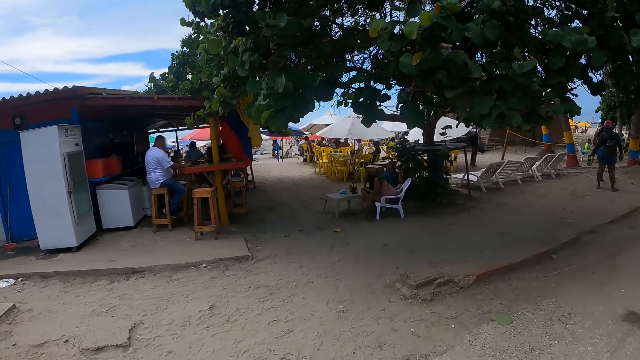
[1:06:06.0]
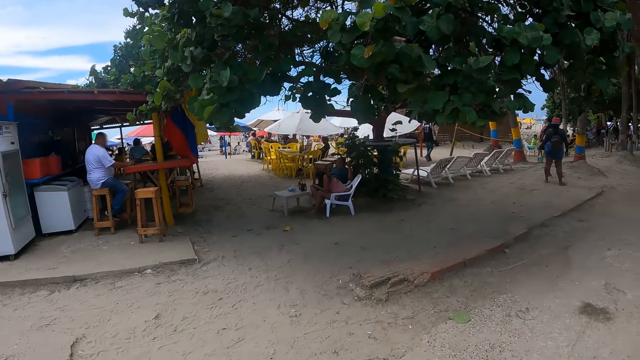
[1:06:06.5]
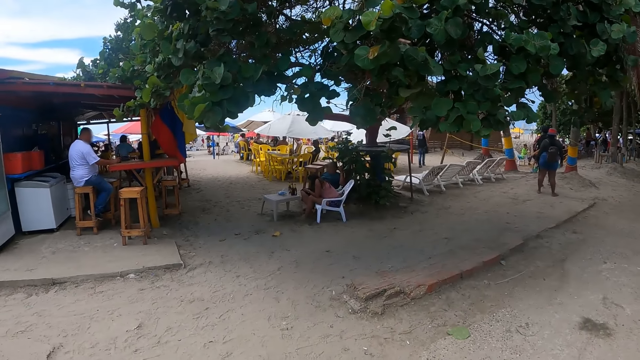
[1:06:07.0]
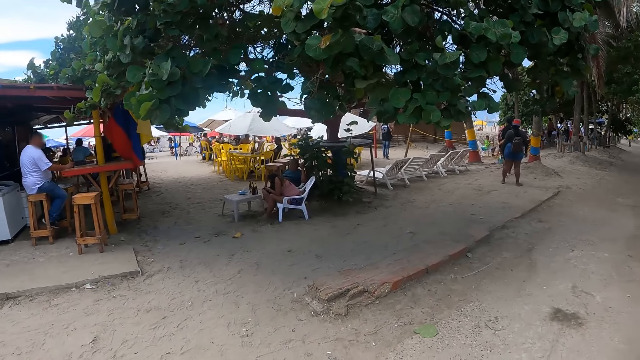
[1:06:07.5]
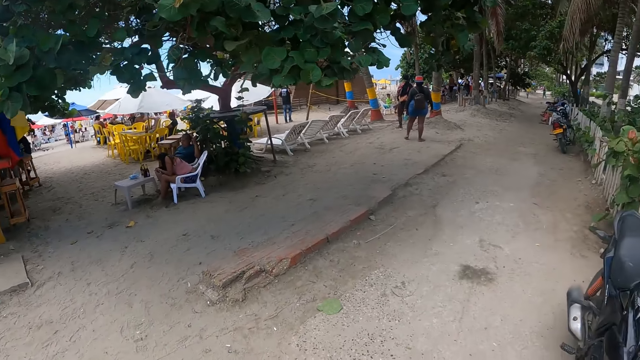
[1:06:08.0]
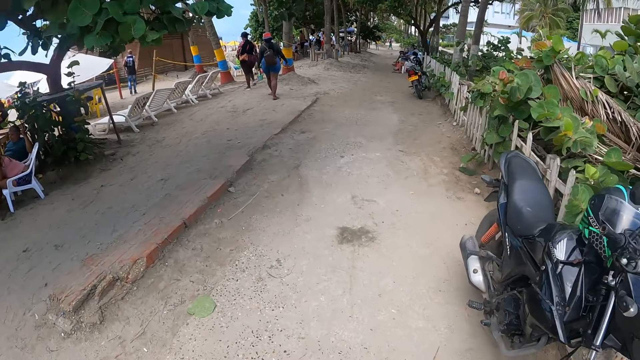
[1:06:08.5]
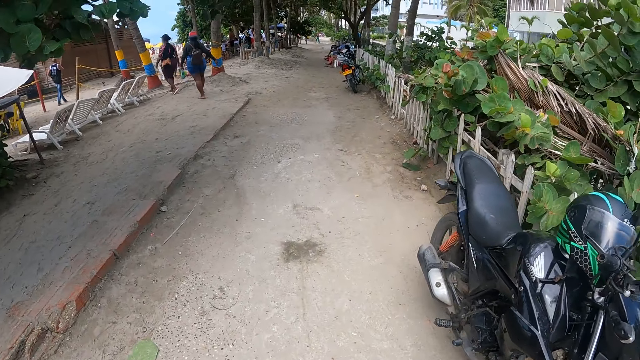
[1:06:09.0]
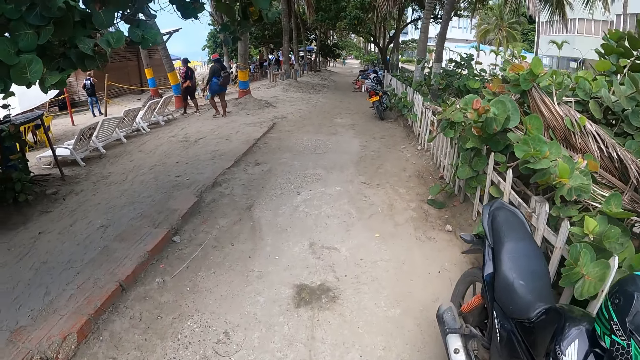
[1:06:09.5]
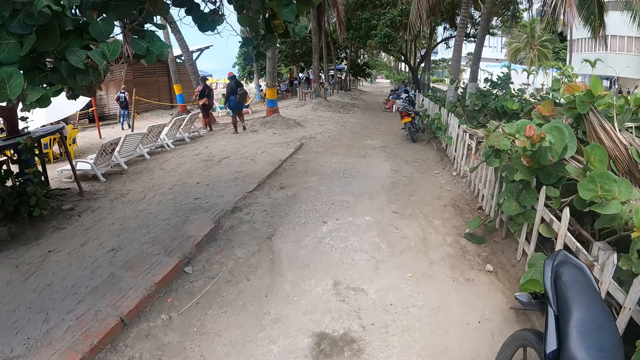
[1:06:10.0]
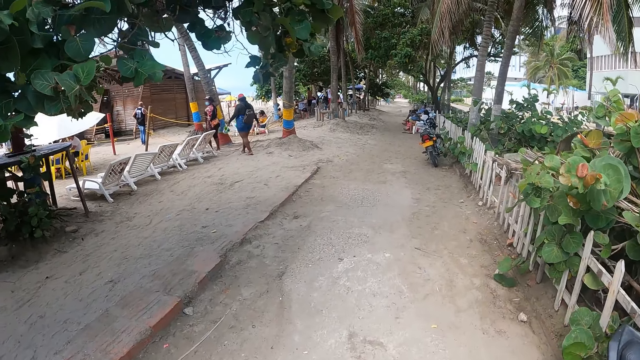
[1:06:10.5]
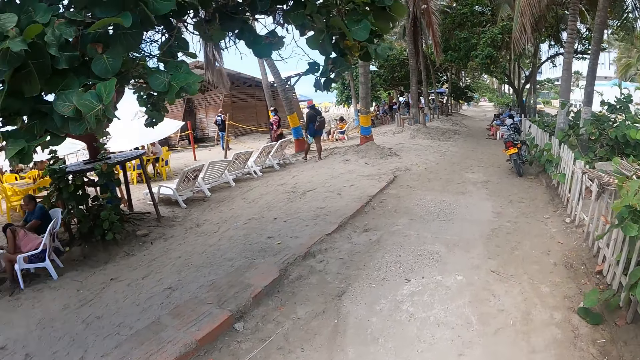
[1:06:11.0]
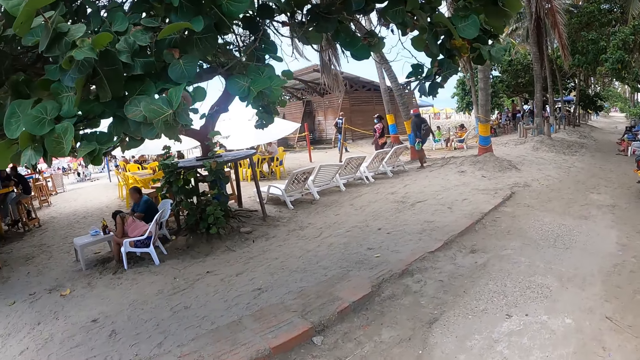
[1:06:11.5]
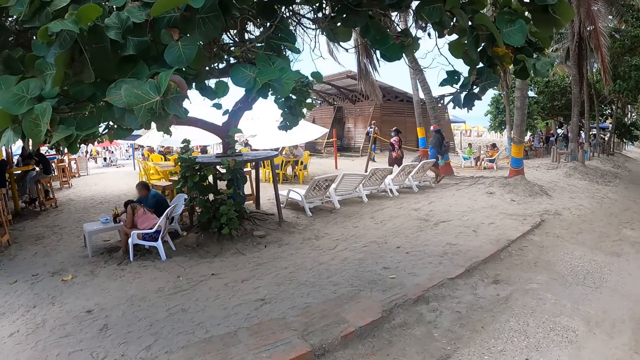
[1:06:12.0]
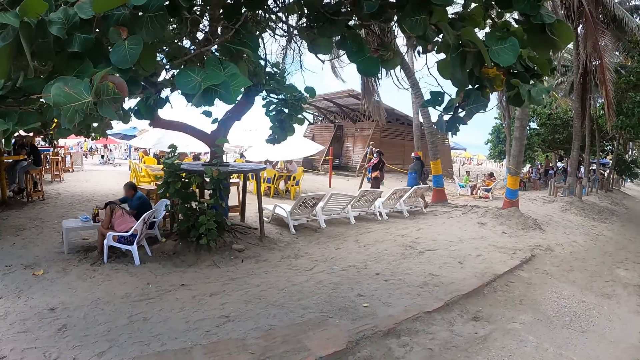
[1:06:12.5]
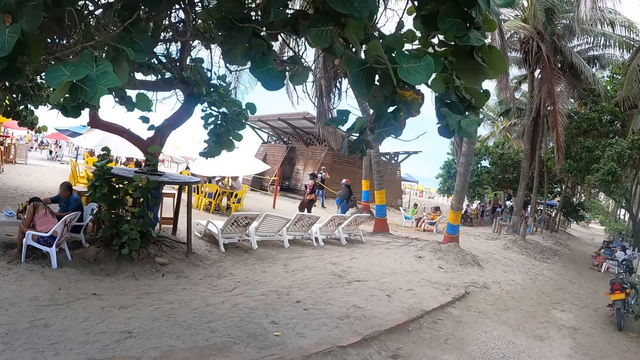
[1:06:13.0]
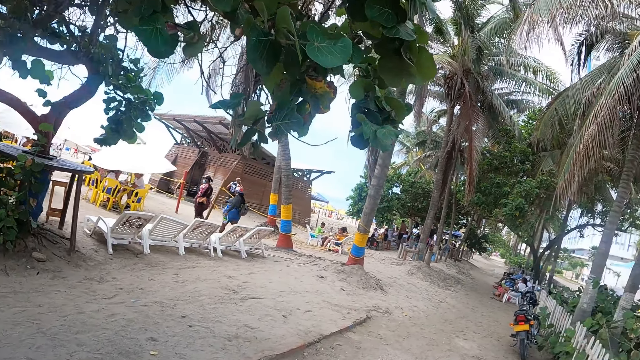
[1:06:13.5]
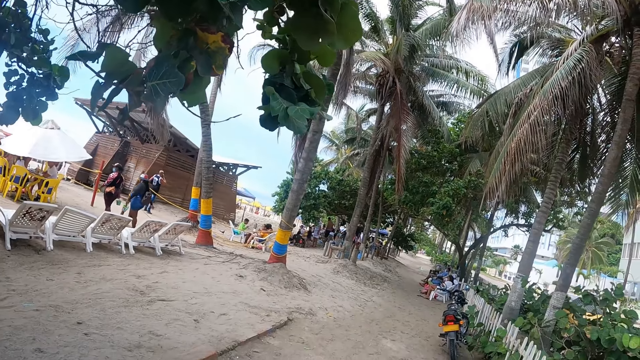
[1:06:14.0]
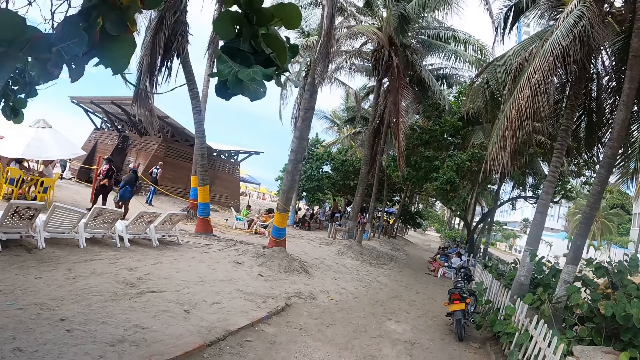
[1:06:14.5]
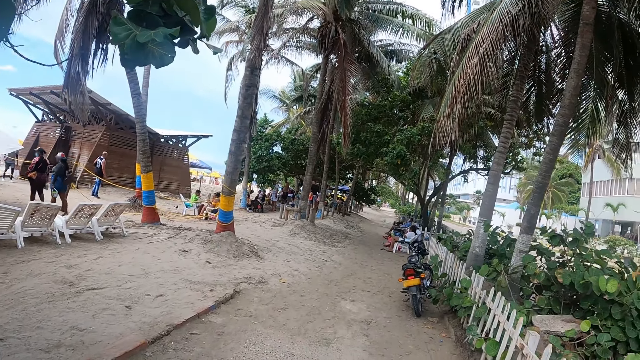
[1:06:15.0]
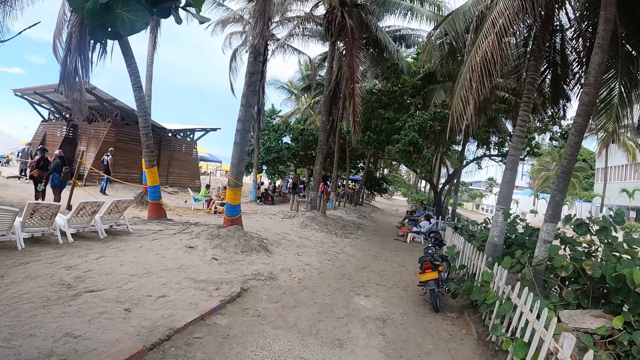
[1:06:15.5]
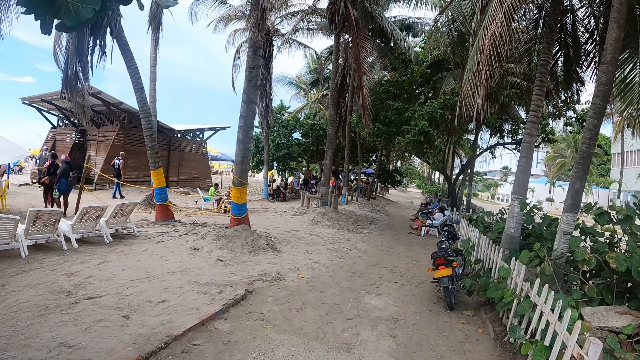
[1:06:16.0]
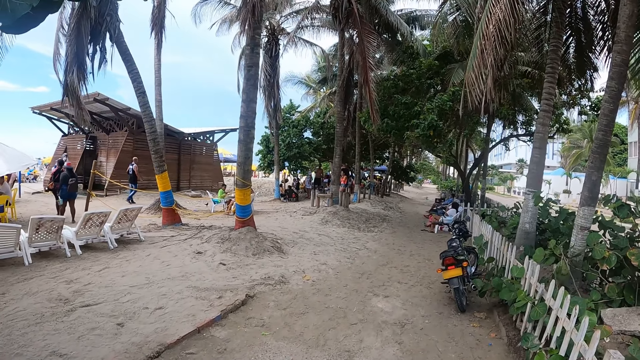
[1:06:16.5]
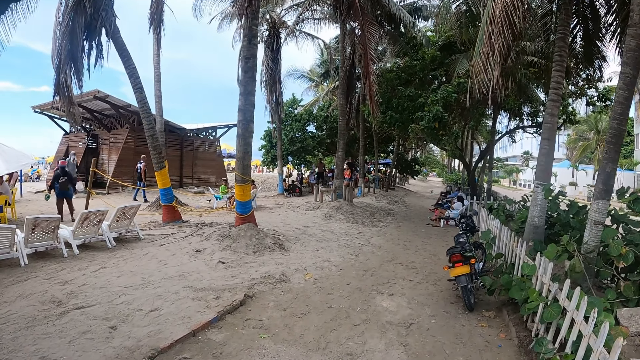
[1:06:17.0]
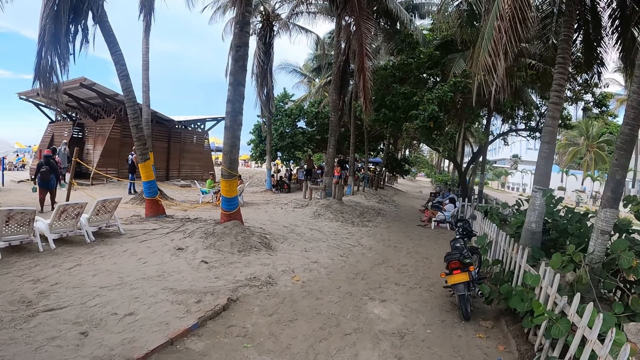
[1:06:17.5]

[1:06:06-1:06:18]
The camera wearer walks on the pathway.

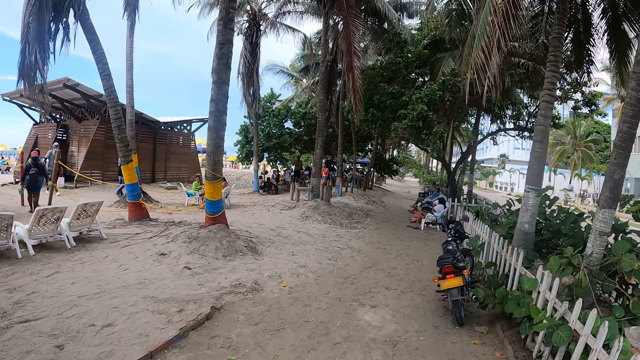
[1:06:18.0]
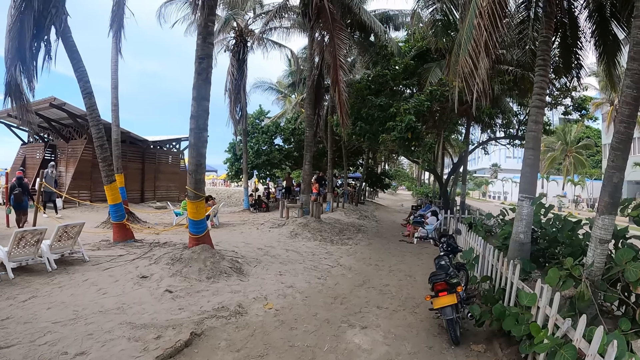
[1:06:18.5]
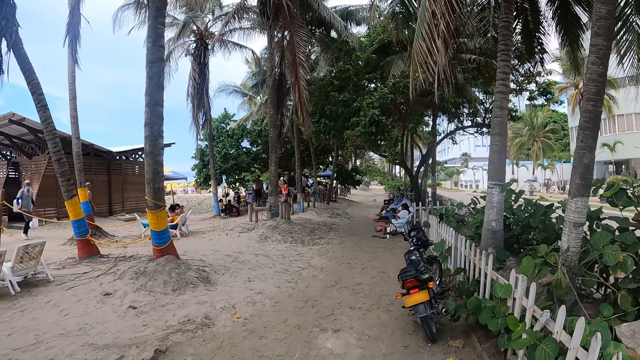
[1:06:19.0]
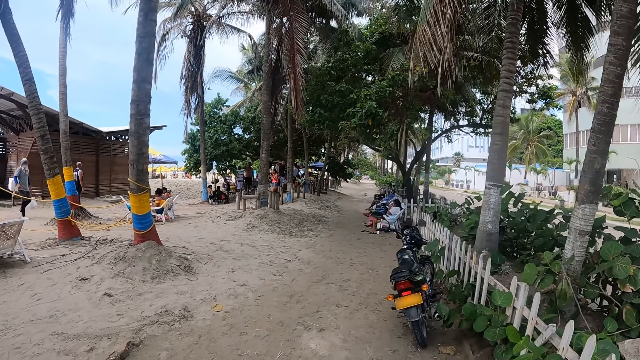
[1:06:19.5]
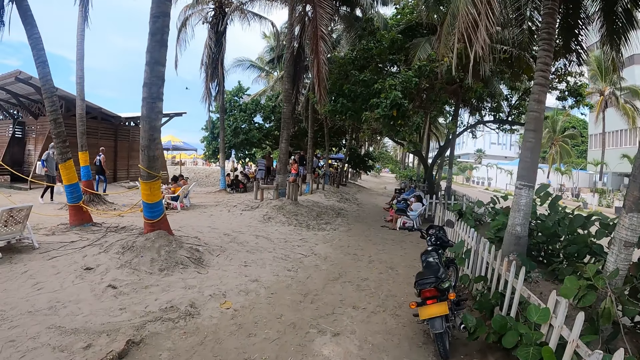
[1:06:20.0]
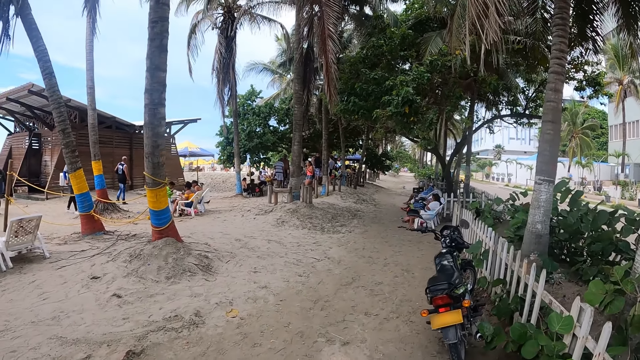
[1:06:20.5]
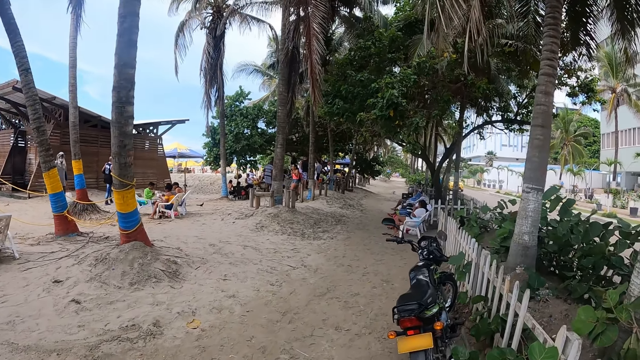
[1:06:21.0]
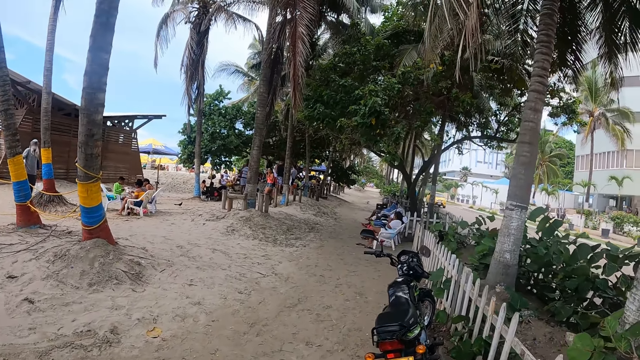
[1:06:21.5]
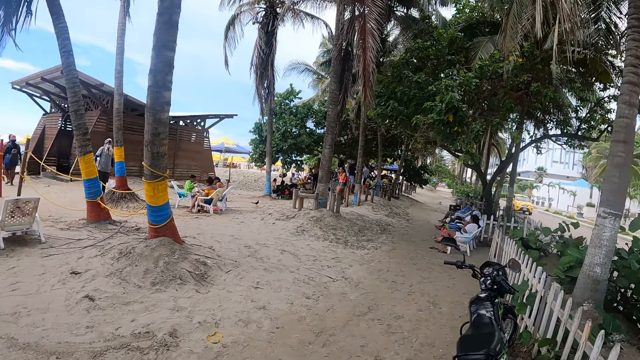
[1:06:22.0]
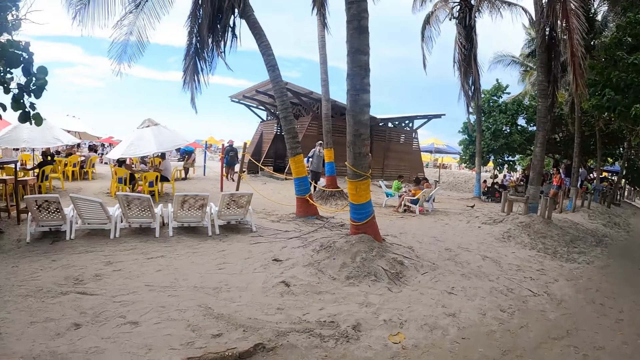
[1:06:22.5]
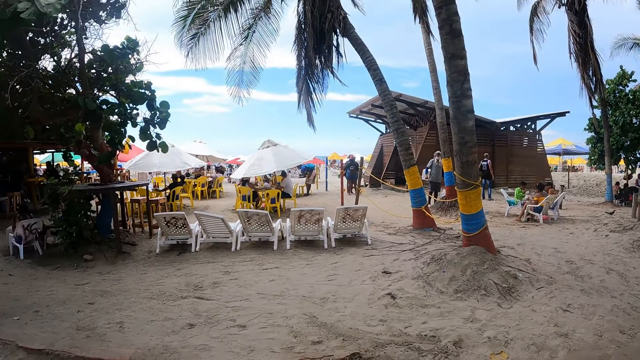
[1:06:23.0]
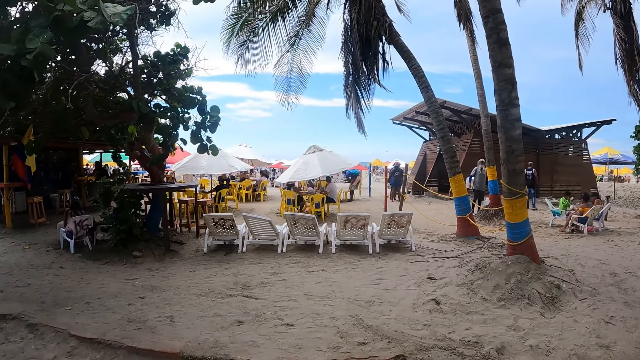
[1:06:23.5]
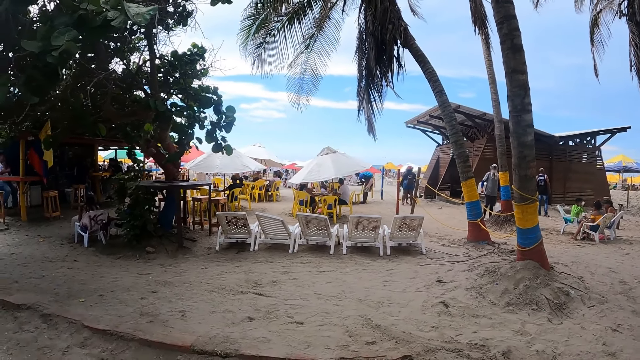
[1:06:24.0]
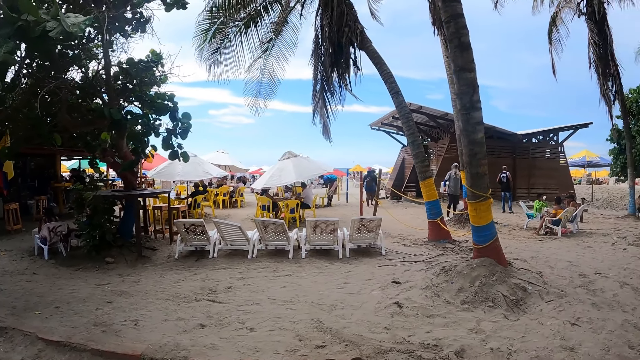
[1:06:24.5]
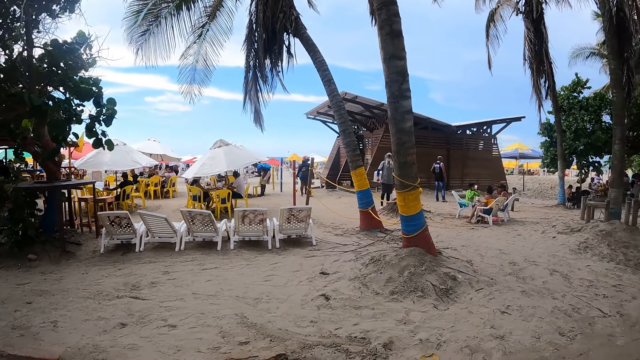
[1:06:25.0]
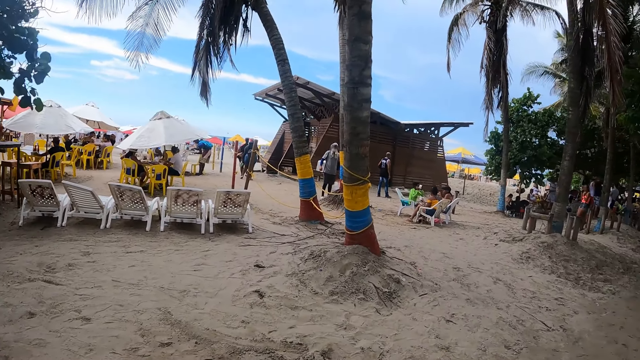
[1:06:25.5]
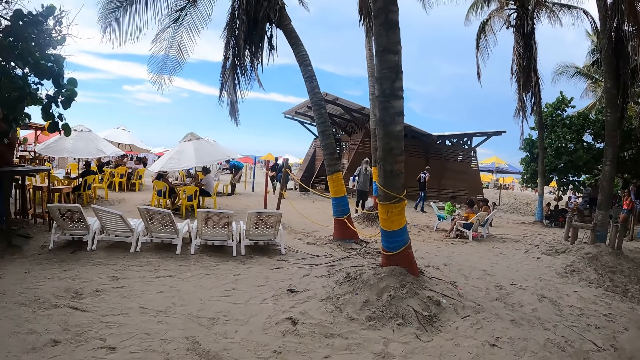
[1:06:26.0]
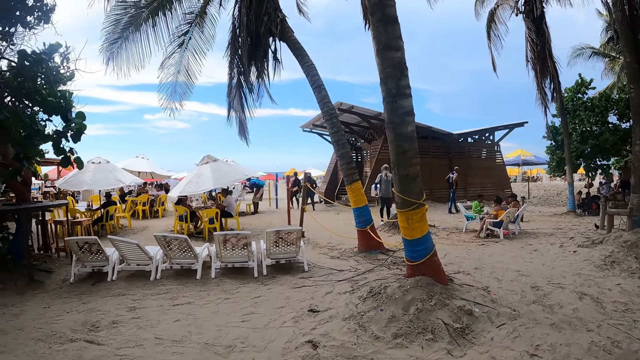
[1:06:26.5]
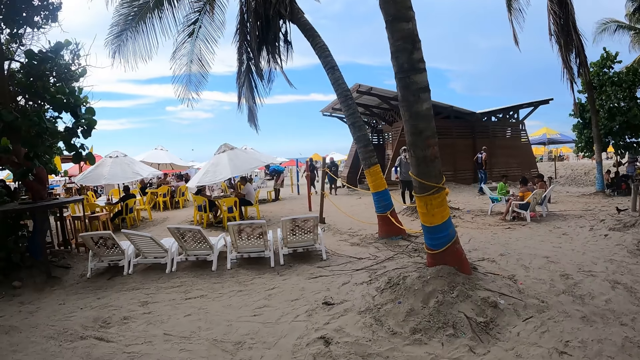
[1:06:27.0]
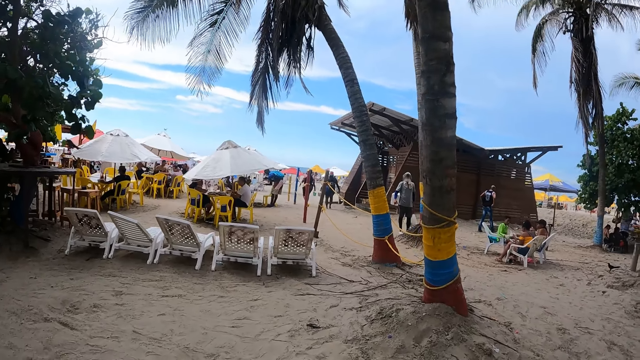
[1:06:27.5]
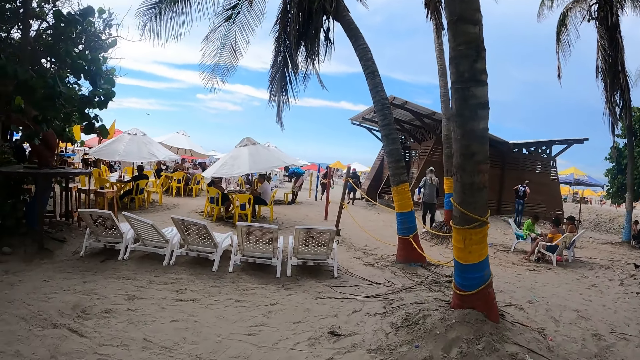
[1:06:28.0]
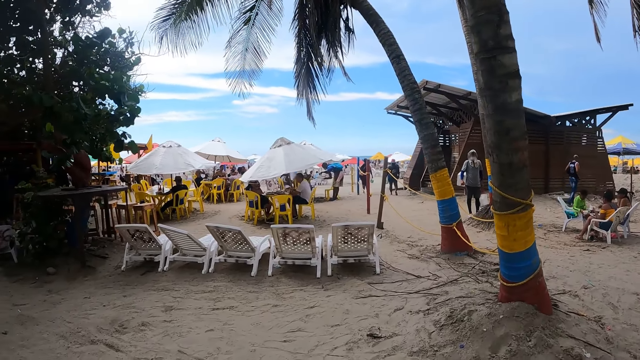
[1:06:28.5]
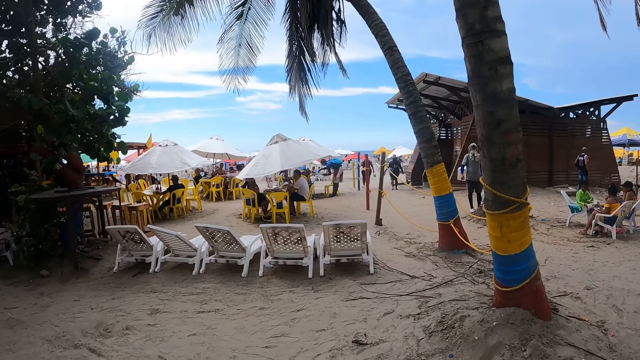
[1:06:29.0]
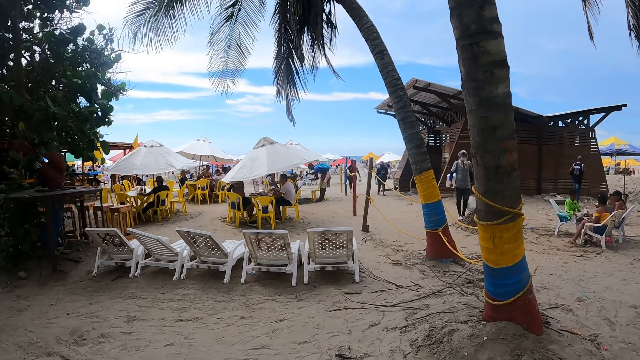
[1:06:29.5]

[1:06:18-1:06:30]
The camera wearer looks around and walks on the pathway.
